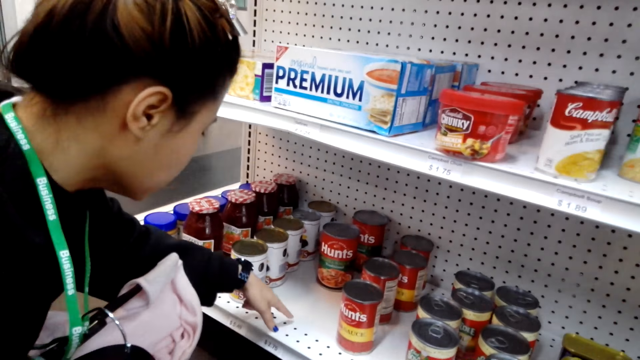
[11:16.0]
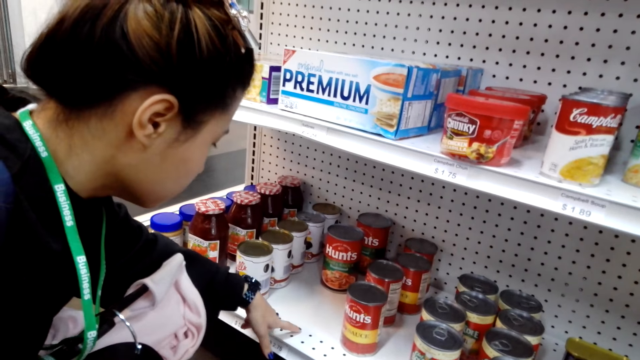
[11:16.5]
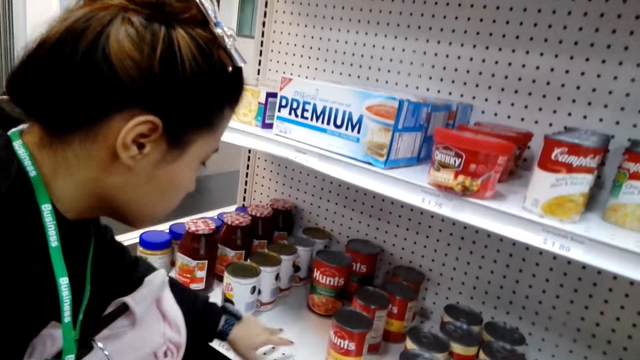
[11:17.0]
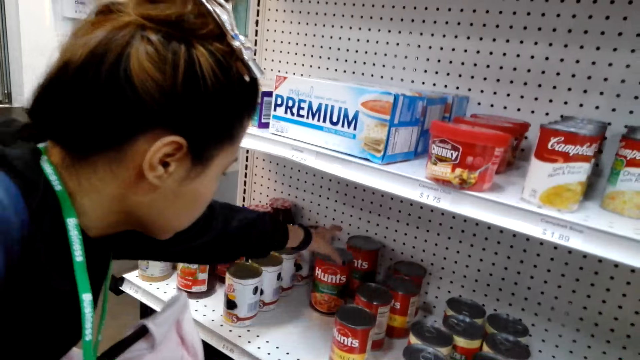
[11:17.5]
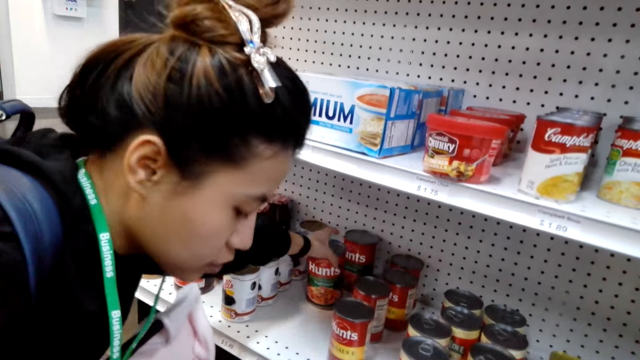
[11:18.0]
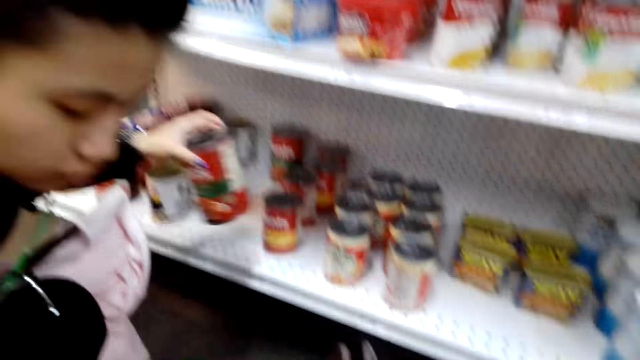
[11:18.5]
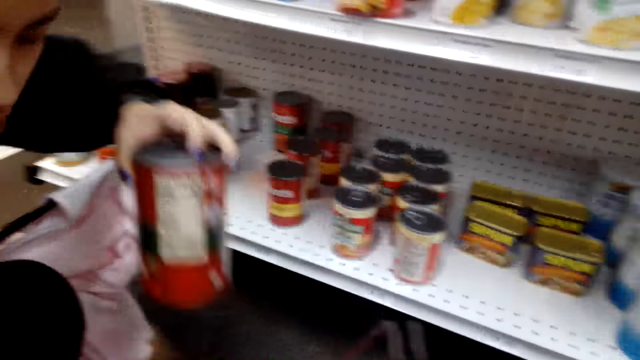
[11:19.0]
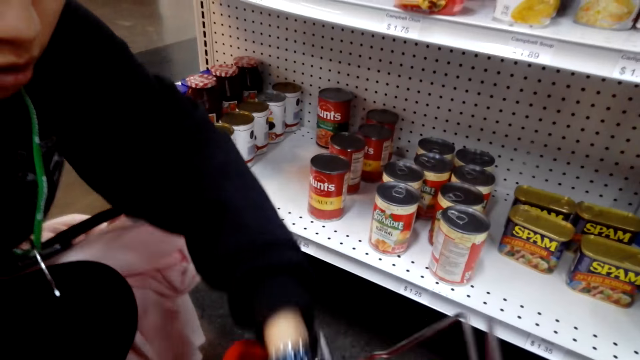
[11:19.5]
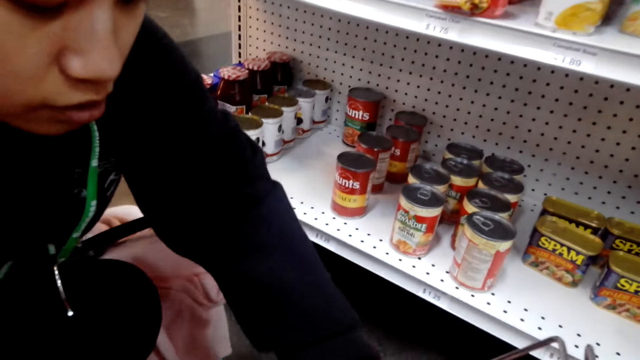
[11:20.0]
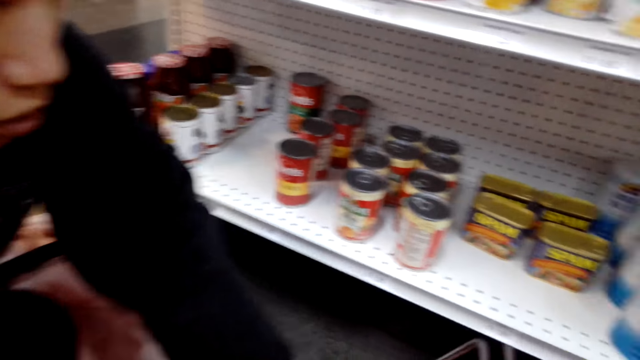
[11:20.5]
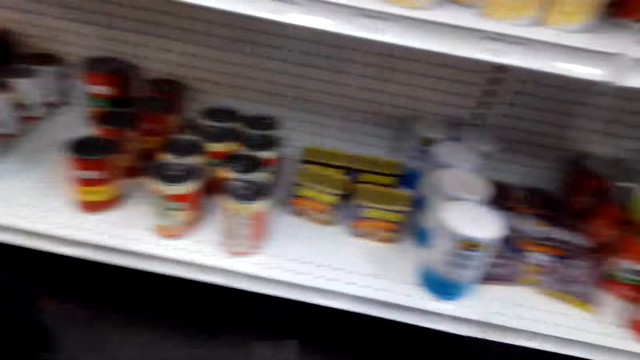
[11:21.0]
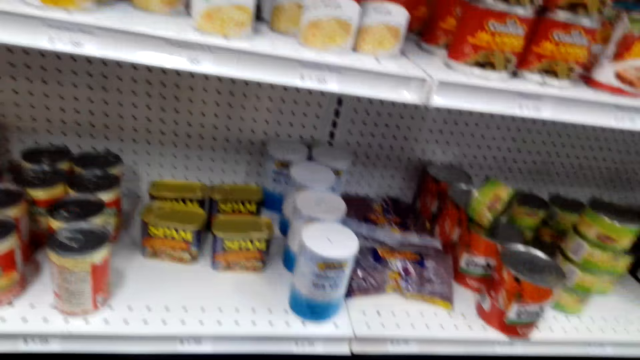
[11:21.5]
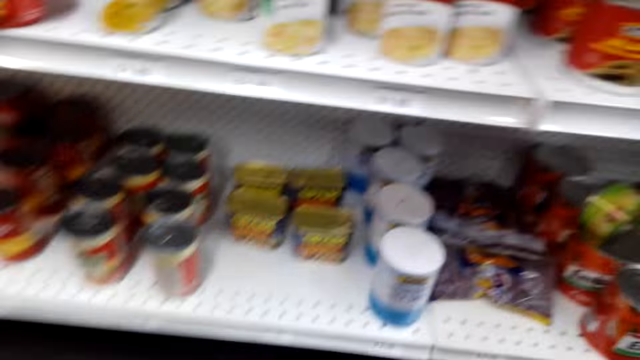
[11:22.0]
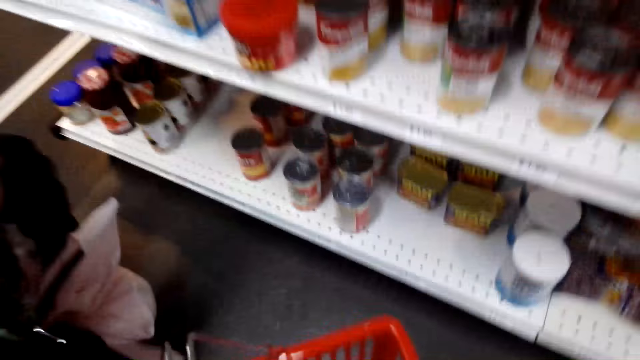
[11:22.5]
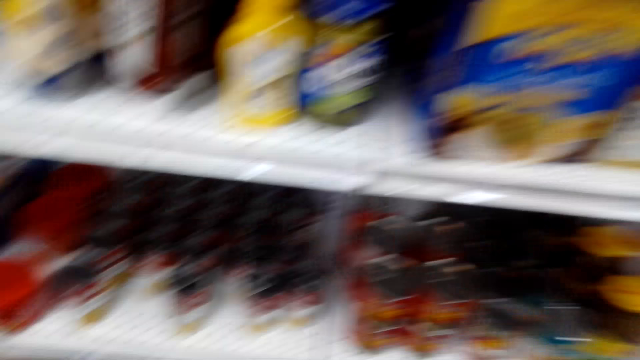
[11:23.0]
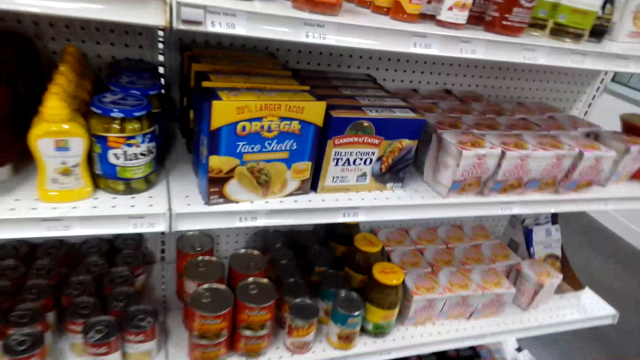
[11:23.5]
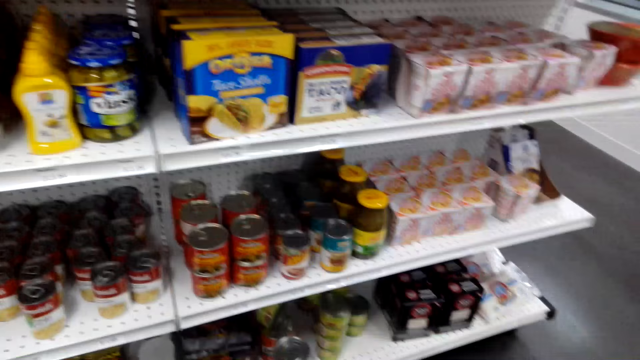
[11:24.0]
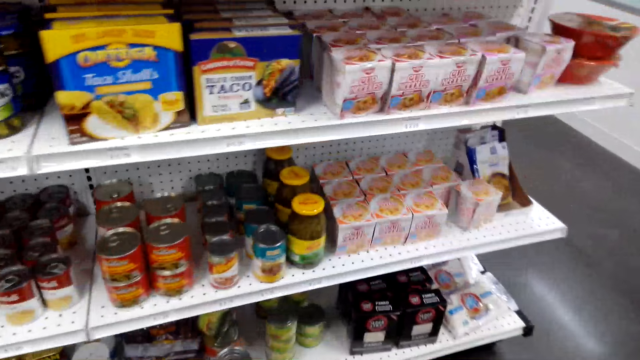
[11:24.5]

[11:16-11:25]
A lady touches a shelf with her finger. The lady picks up a can of Hunt's on the shelf and places the can of Hunt's in the shopping basket.

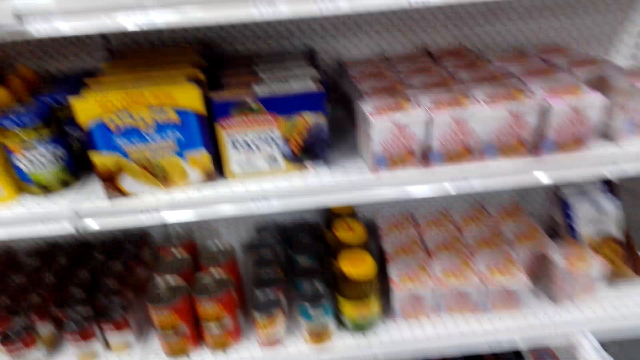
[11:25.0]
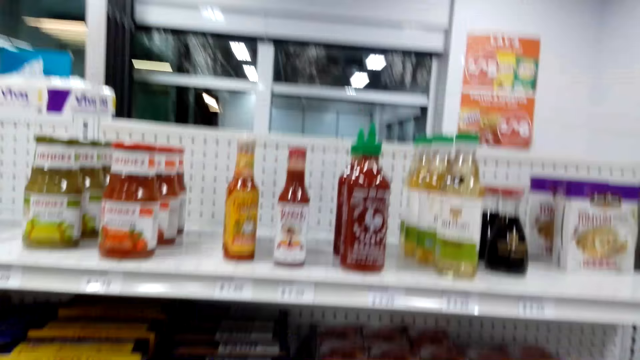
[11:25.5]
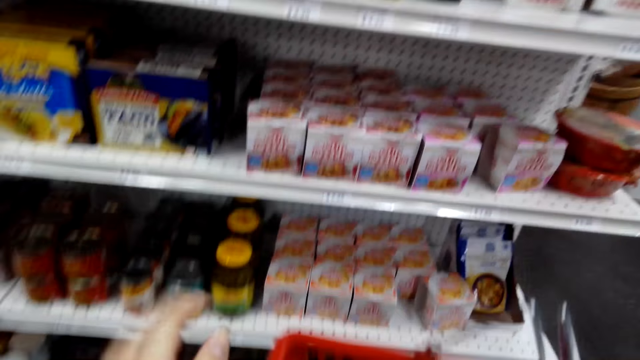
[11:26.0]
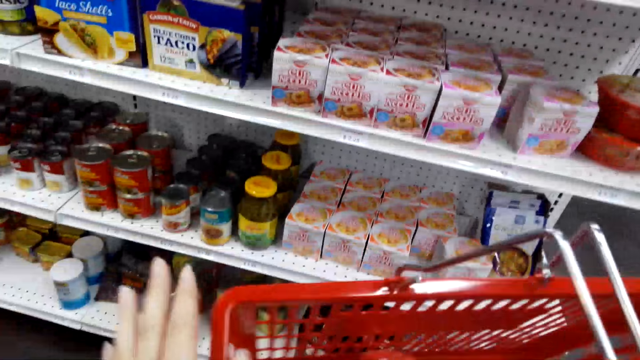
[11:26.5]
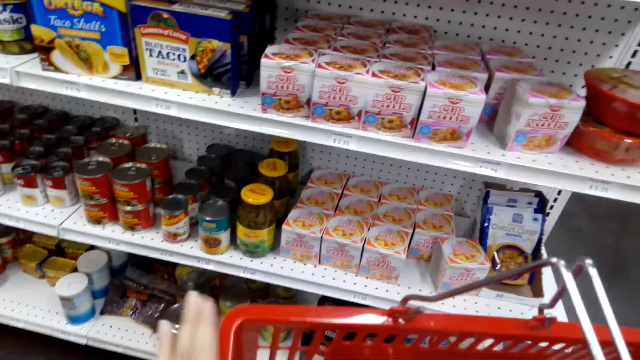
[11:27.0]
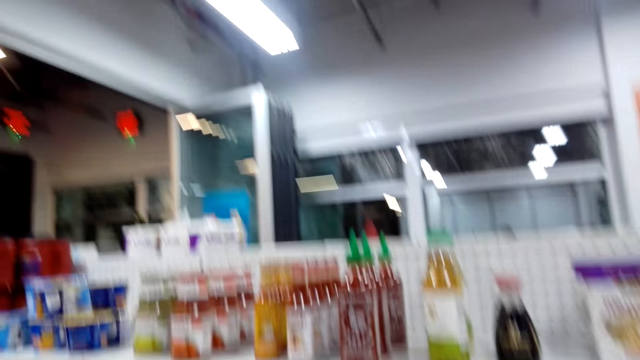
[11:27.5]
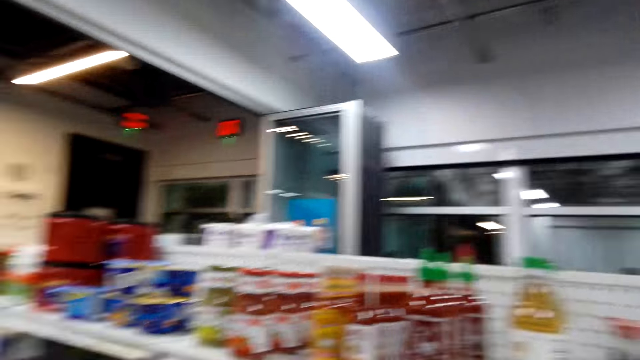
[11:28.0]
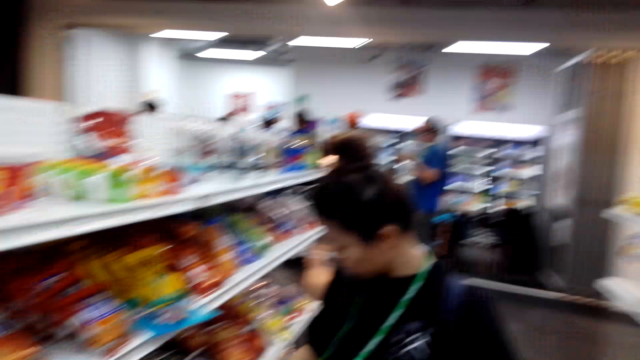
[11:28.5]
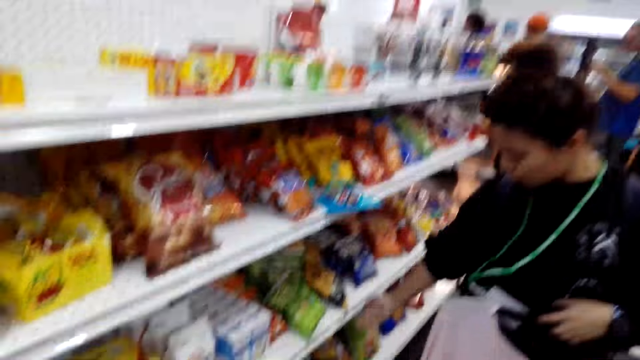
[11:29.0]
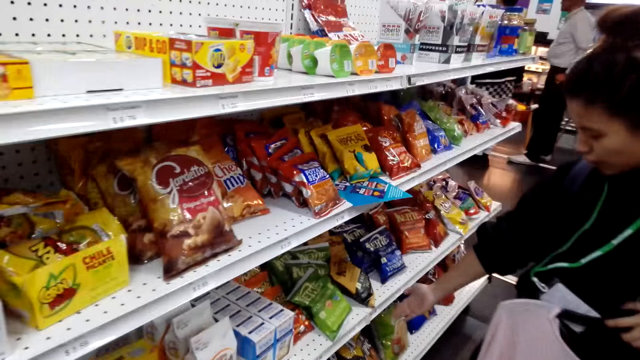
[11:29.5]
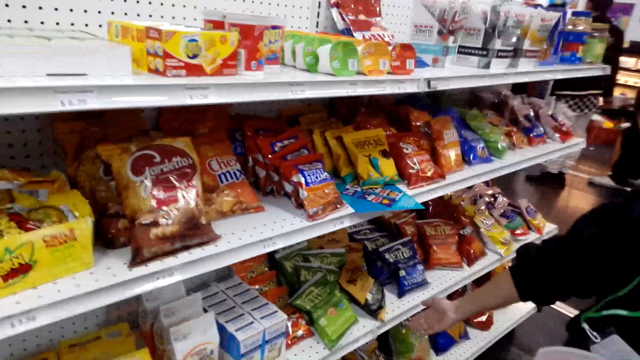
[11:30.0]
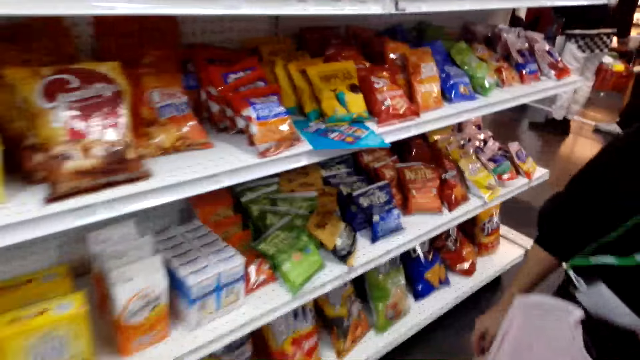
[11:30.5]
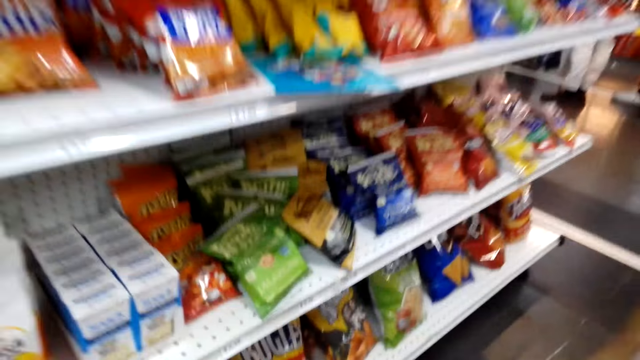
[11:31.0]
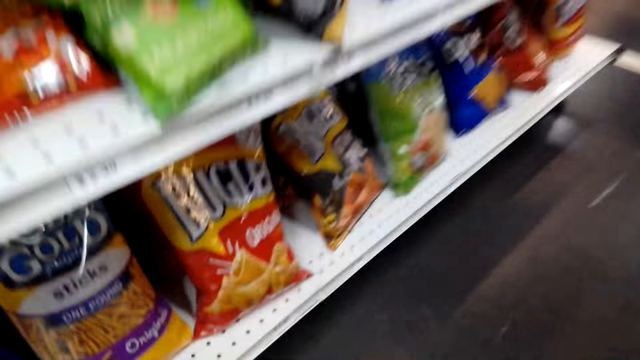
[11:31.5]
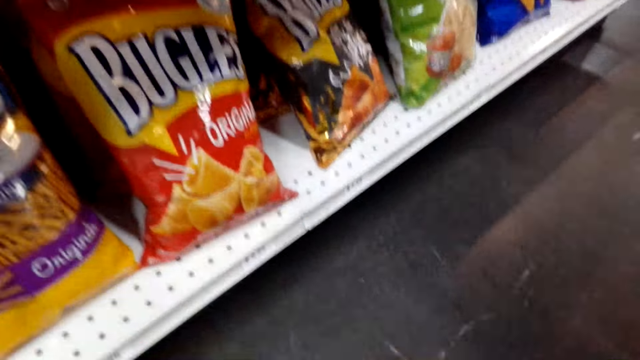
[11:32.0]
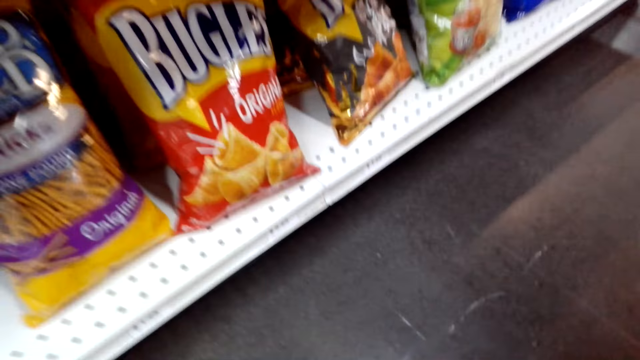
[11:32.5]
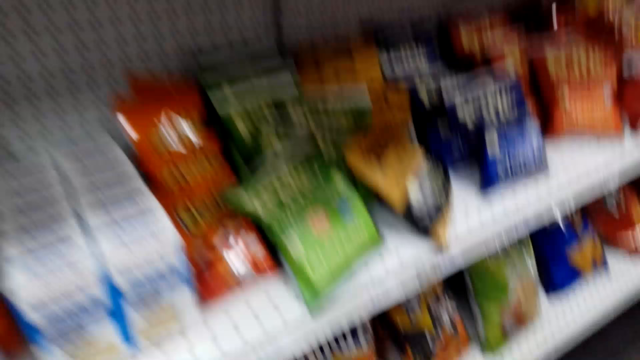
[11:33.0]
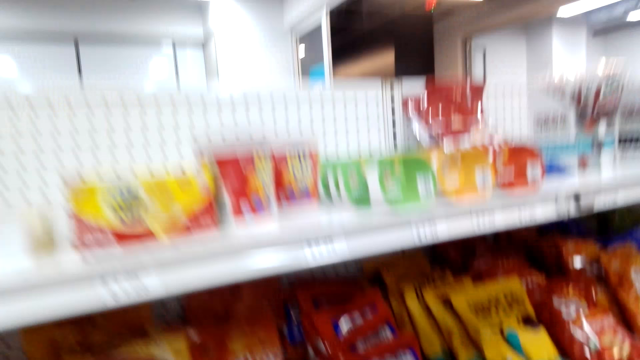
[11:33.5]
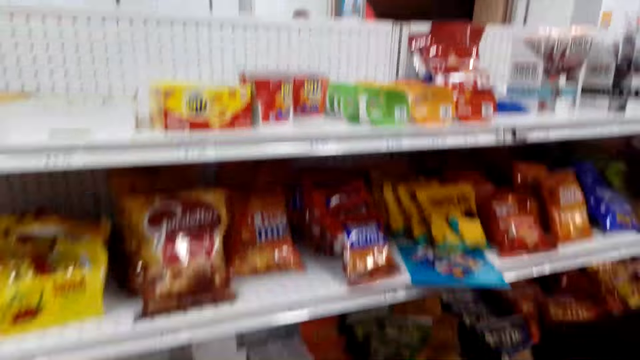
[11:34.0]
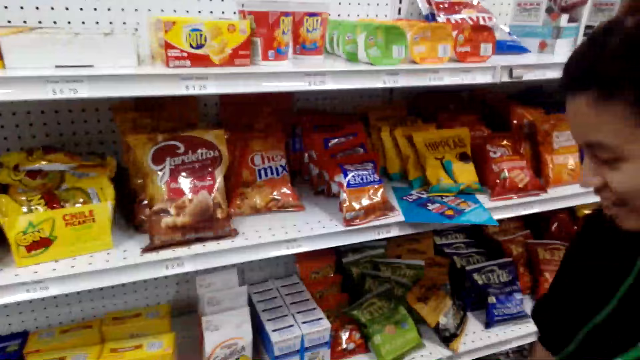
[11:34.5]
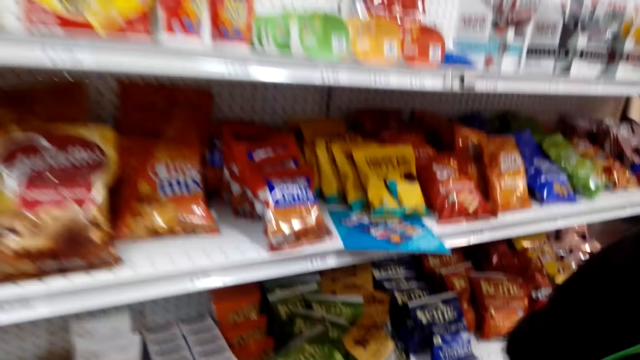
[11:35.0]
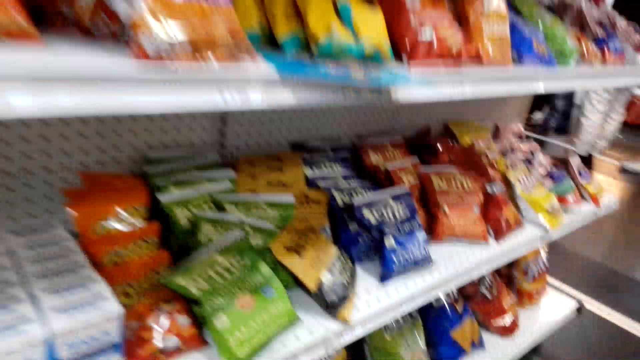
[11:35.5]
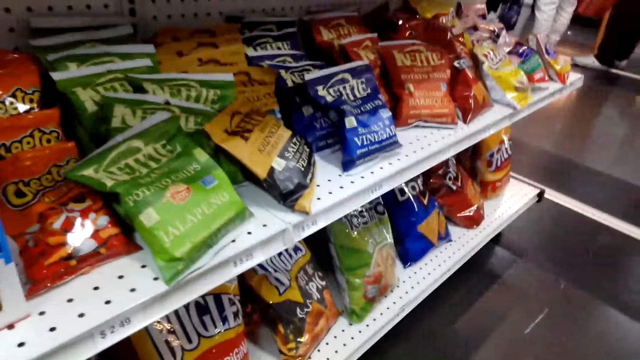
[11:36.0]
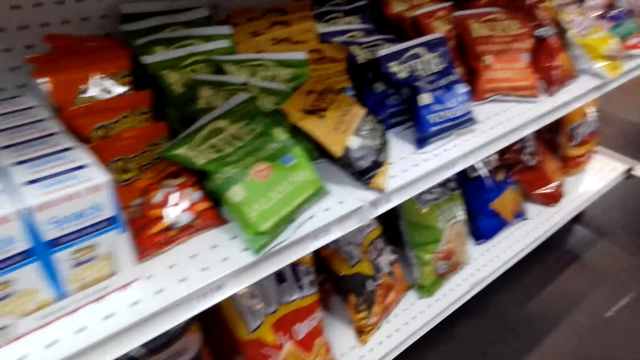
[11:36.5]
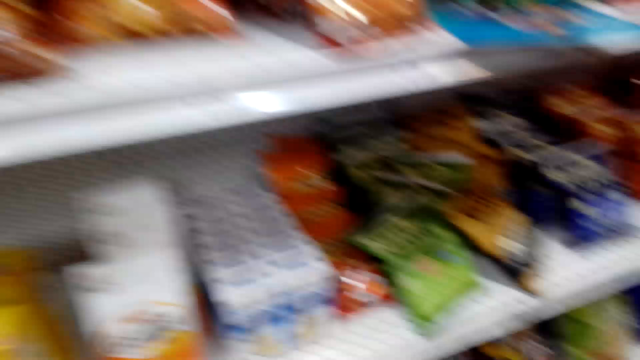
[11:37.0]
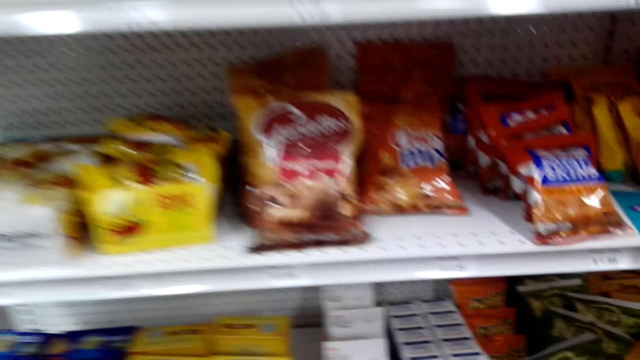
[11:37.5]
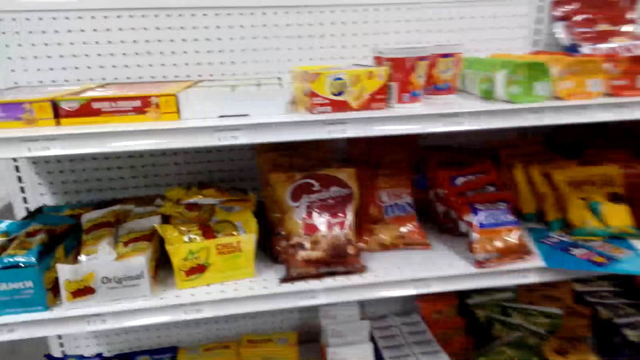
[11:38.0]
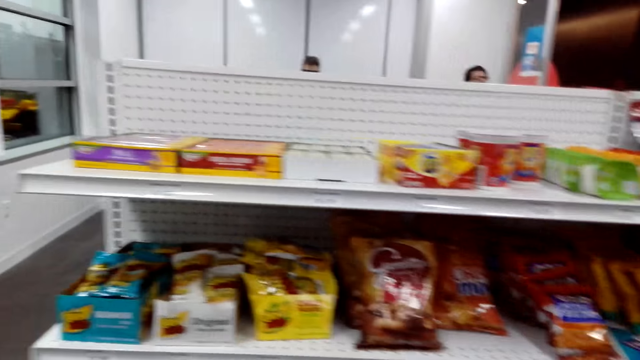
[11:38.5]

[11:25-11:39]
The camera wearer carries a shopping basket in the store. They move a hand. They look around. A lady stands in the store.
